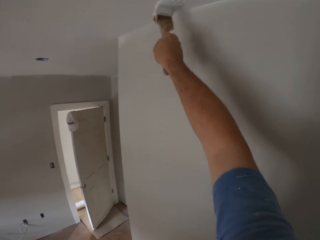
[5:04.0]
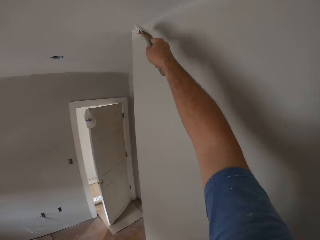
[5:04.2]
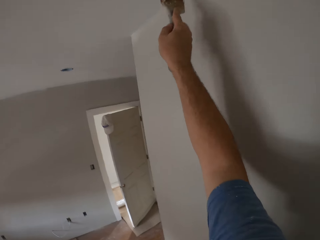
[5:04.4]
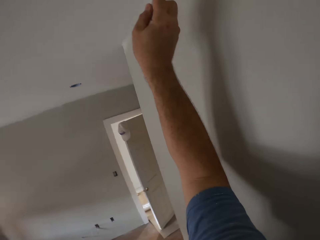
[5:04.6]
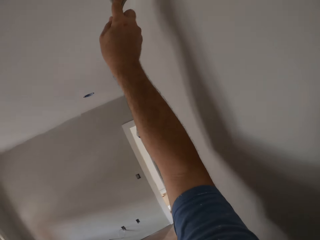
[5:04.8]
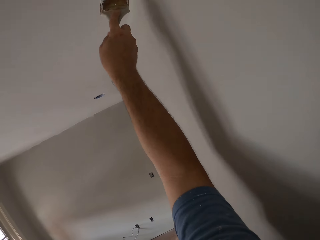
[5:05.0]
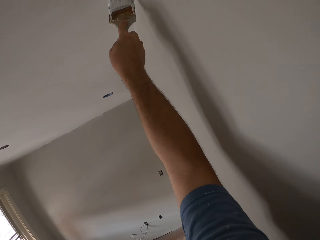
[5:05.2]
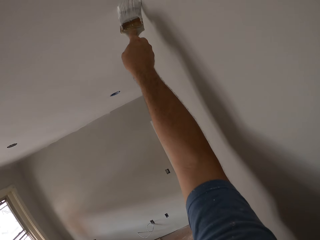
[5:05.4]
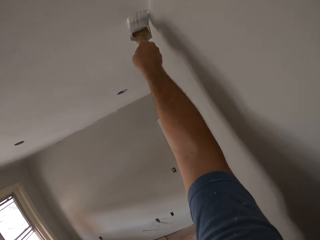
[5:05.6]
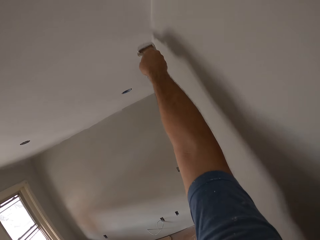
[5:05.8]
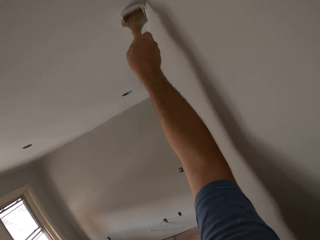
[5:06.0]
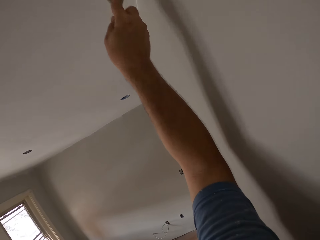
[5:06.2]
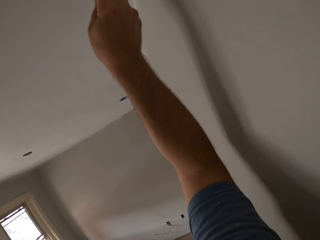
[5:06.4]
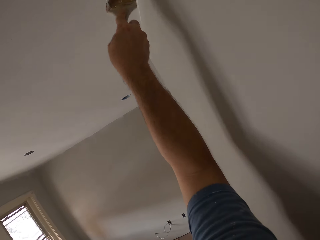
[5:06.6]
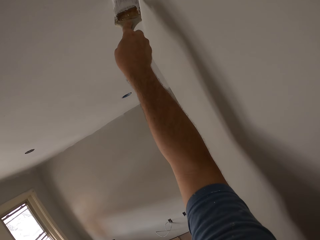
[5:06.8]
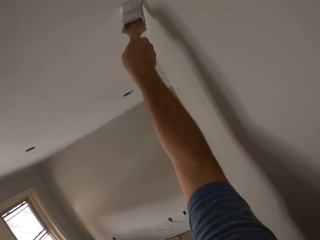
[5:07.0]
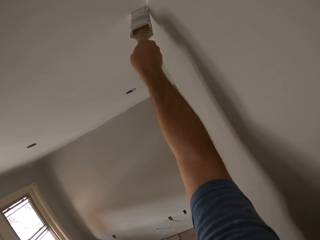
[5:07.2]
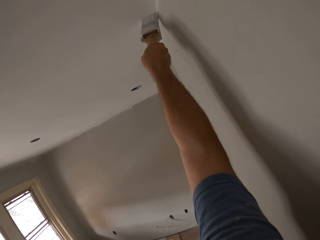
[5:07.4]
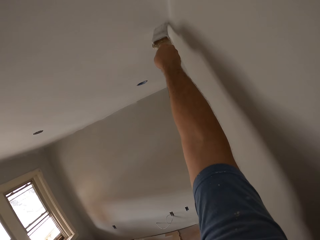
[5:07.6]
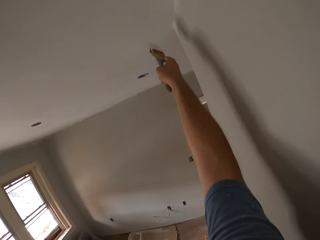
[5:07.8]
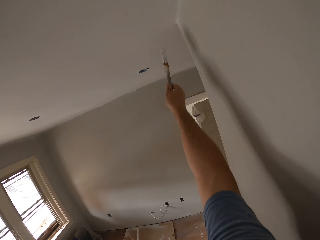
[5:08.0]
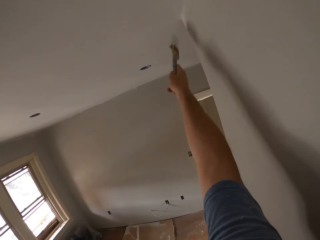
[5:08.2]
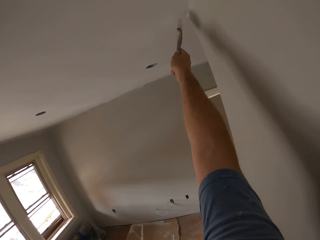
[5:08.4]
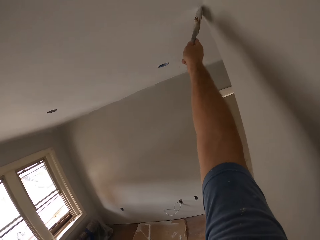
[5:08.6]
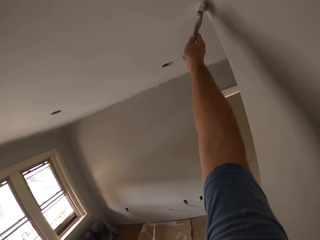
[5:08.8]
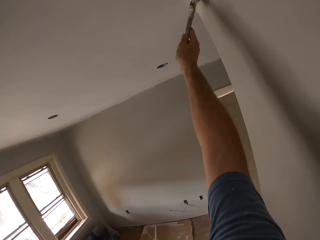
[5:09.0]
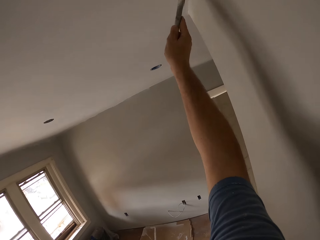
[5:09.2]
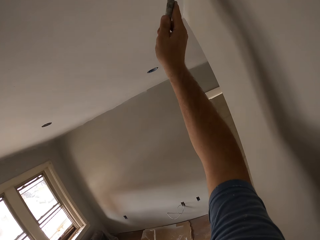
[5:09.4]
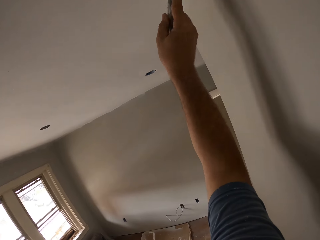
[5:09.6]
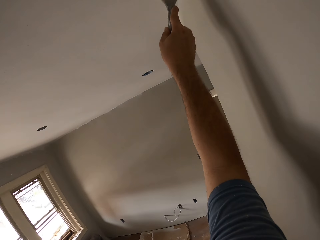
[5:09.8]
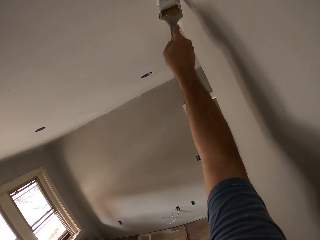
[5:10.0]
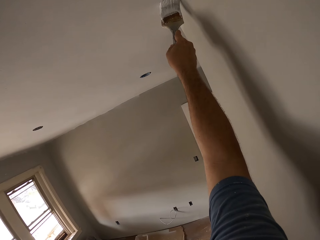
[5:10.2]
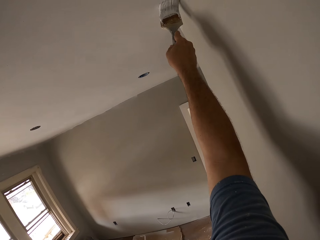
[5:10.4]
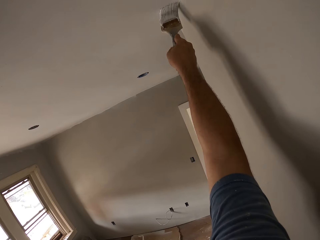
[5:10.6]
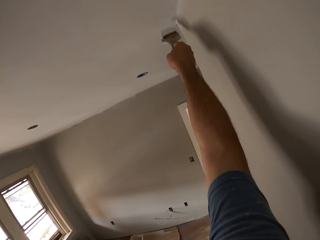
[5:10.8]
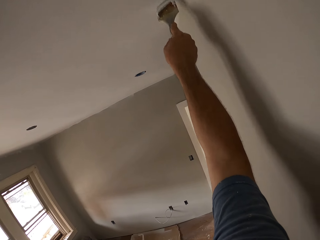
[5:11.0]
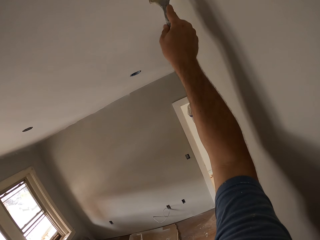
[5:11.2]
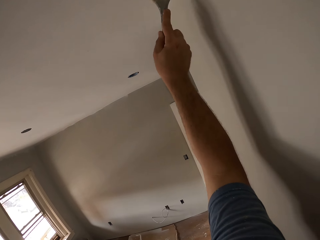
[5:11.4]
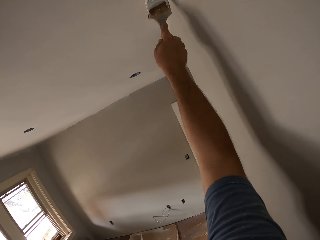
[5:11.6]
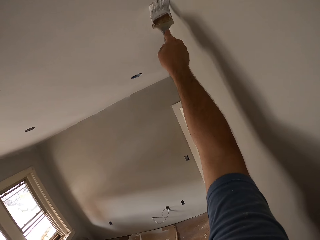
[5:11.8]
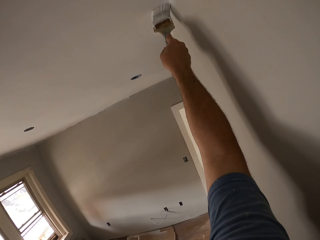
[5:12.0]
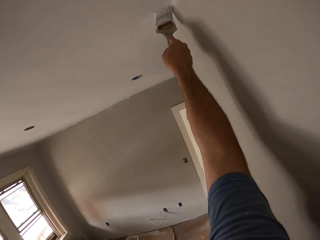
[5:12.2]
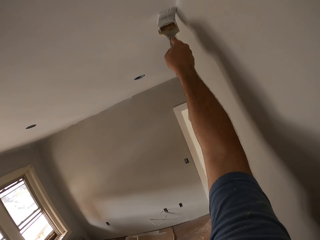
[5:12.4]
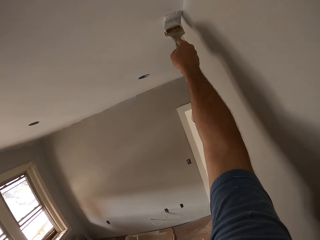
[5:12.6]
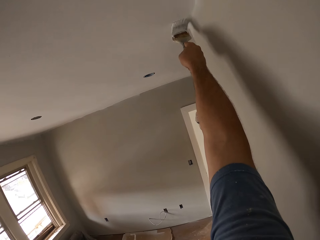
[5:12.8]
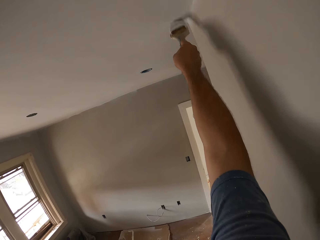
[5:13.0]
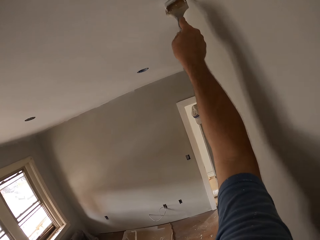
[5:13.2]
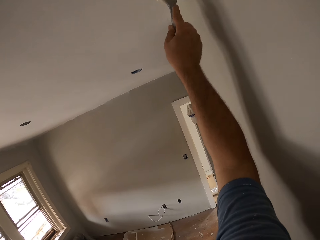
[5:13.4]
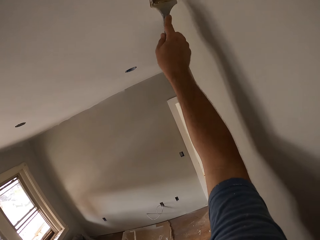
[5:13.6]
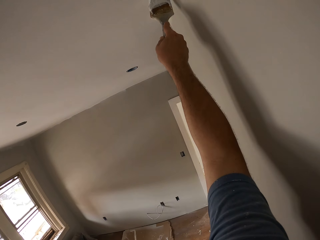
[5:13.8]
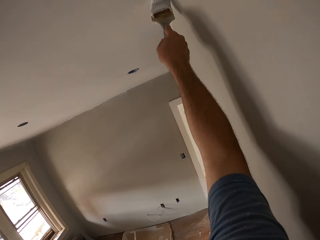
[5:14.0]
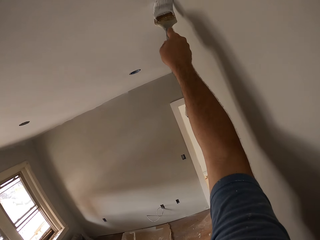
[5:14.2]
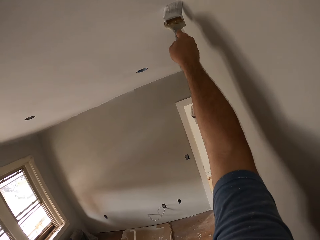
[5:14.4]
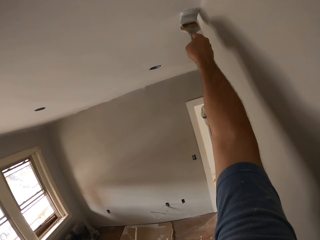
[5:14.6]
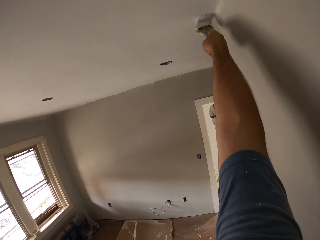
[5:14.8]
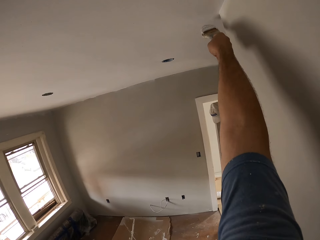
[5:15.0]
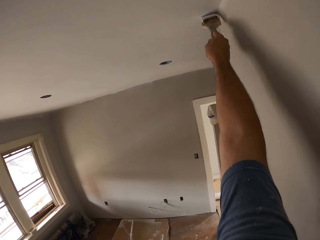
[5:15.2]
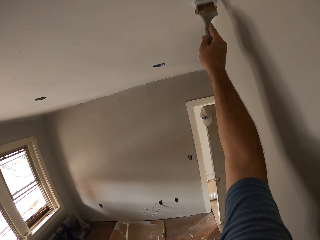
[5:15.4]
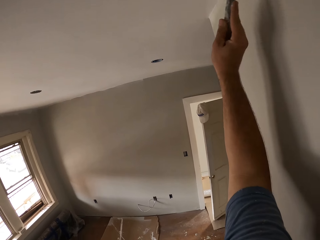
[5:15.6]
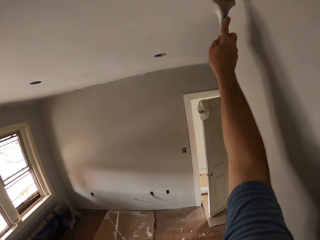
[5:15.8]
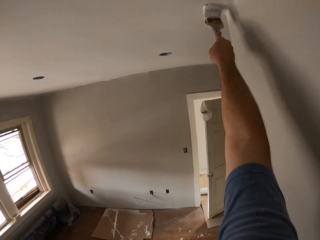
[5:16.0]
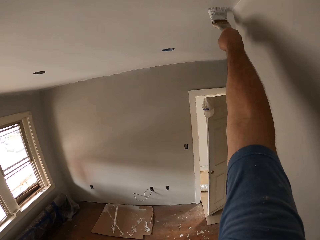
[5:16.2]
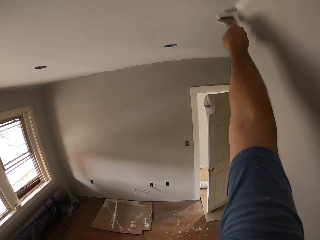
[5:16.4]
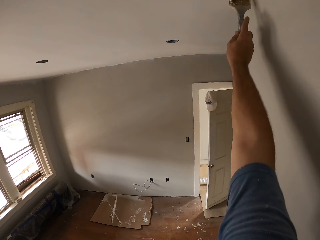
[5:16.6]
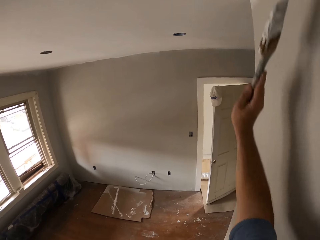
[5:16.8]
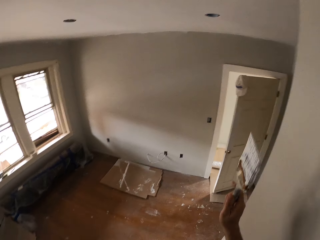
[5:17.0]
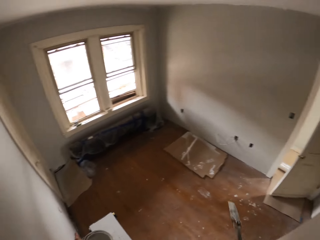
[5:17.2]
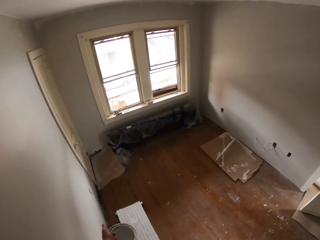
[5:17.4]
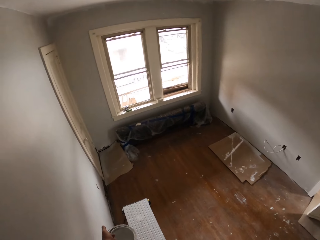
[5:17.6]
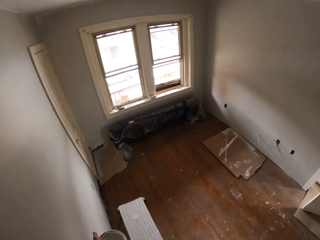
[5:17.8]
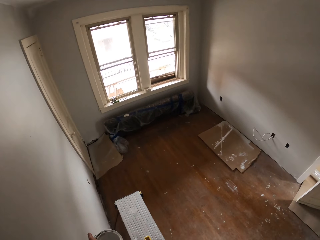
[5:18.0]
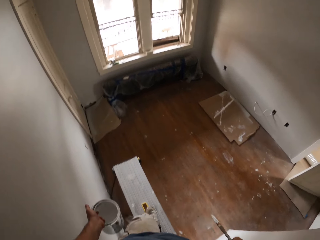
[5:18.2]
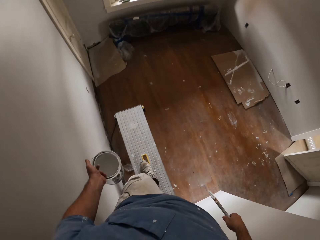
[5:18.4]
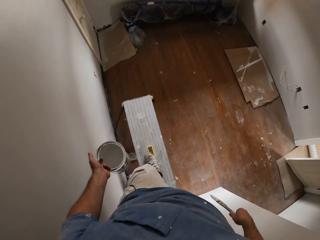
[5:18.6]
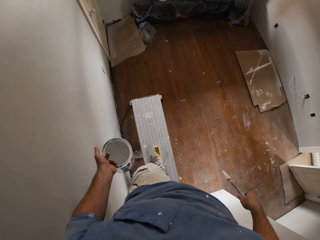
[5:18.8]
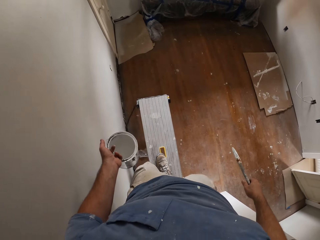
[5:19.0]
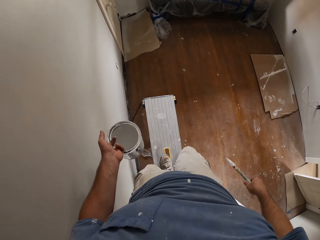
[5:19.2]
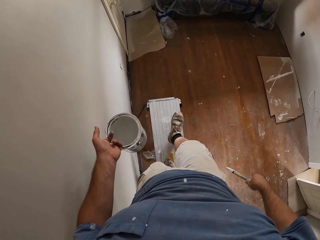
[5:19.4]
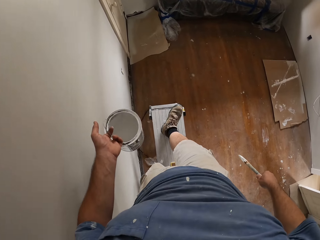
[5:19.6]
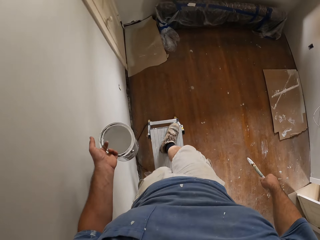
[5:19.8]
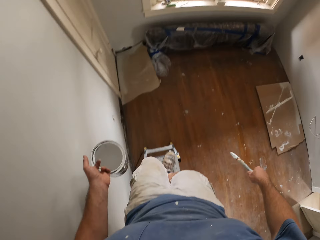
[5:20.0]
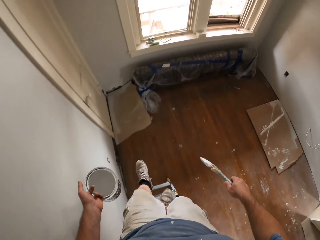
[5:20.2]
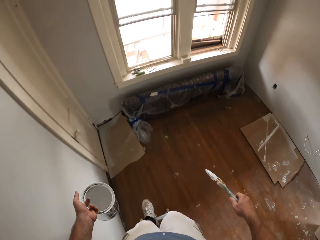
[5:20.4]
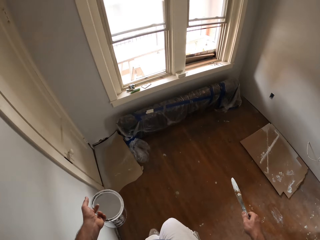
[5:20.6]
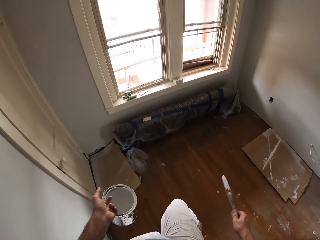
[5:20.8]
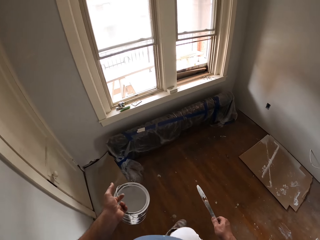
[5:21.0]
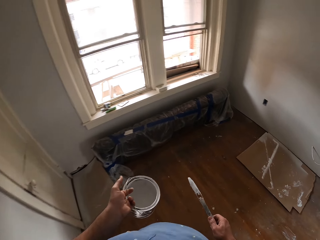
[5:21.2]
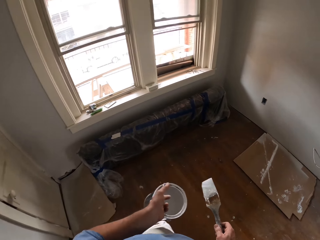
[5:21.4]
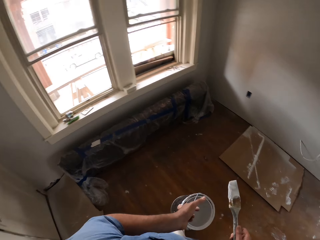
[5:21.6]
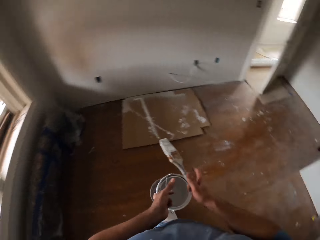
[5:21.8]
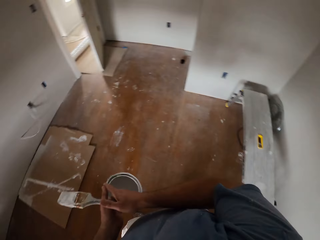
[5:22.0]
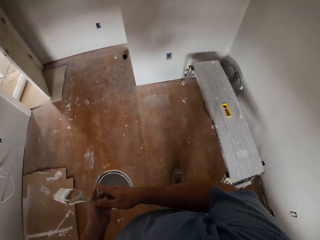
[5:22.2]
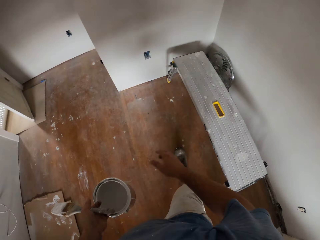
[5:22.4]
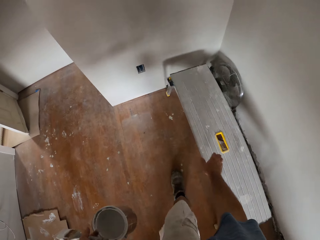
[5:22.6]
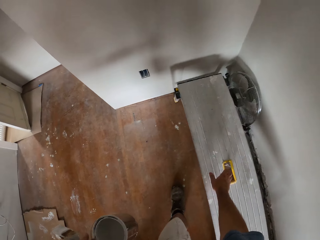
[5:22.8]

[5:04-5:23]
The camera wearer paints the ceiling using a painting brush repeatedly. They remove the paint brush from the ceiling. They take the paint brush. They walk over an aluminium ladder or bench and come down on the aluminium ladder. They walk.

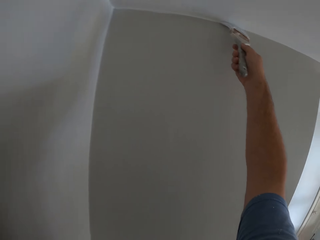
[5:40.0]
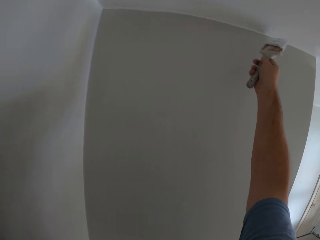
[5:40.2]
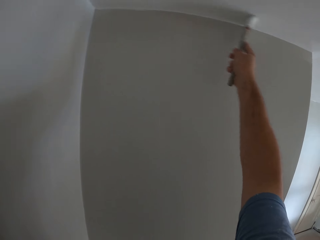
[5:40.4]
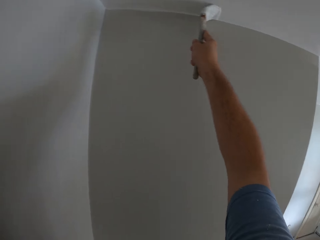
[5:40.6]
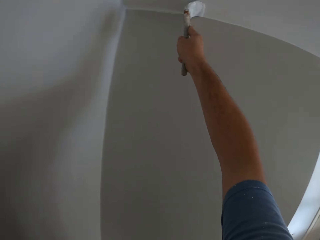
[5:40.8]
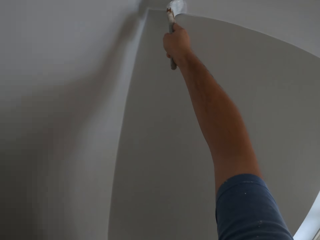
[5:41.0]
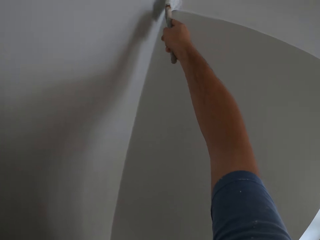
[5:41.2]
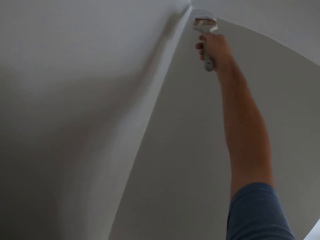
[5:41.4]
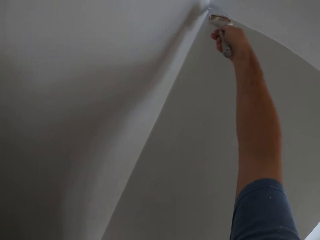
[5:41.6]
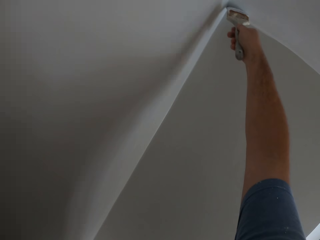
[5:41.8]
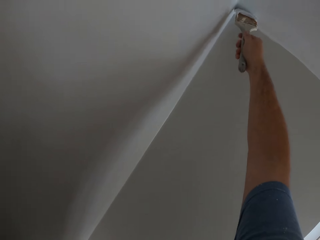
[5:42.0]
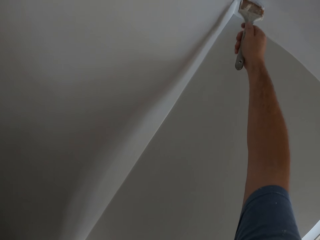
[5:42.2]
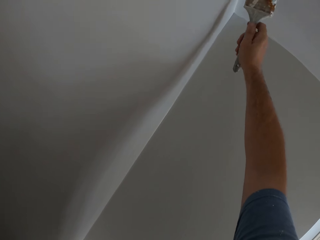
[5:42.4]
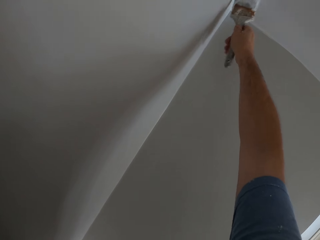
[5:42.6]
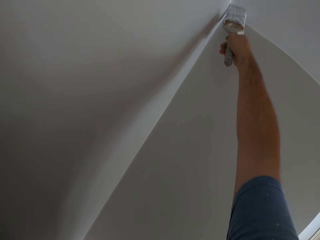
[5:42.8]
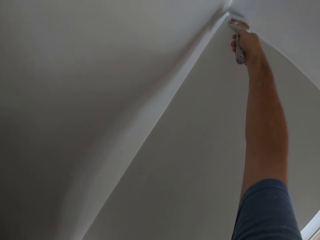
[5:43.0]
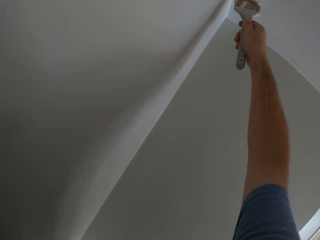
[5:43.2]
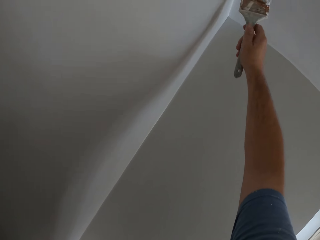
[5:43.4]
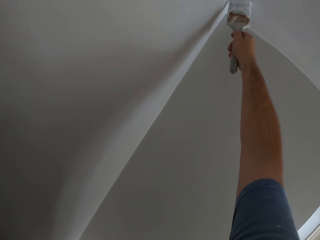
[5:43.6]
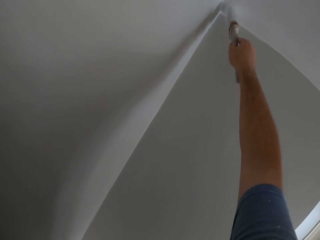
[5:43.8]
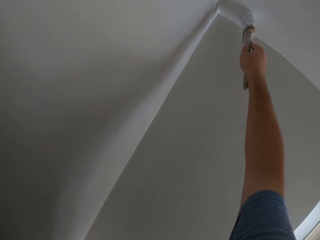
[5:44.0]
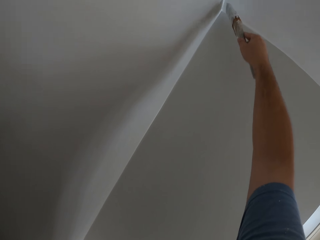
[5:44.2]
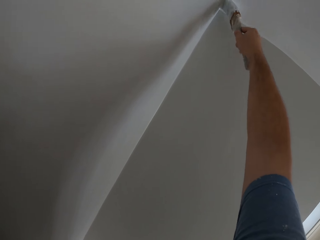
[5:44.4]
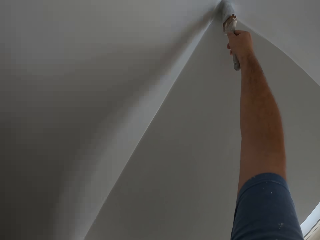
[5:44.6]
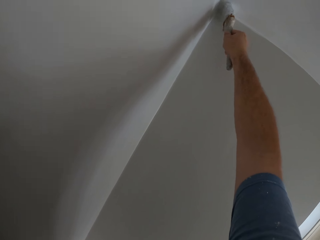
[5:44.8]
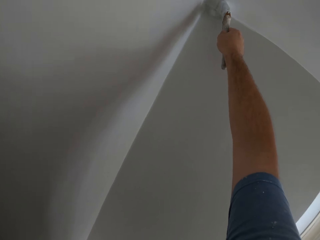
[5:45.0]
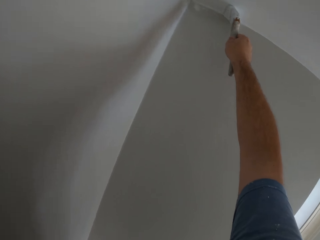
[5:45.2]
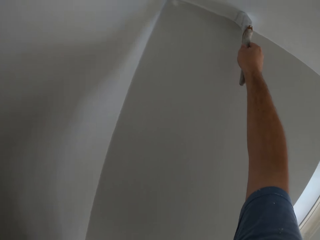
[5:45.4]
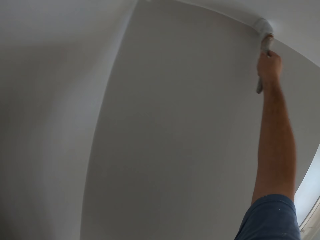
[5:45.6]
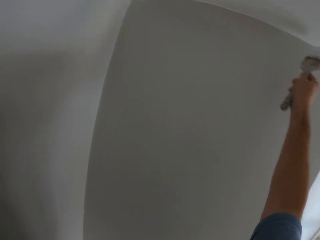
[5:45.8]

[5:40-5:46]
The camera wearer paints the ceiling using a painting brush repeatedly.
